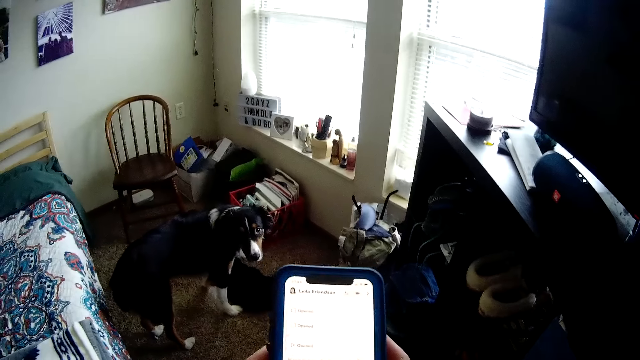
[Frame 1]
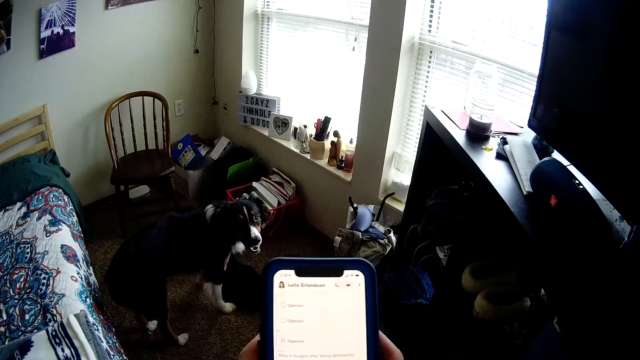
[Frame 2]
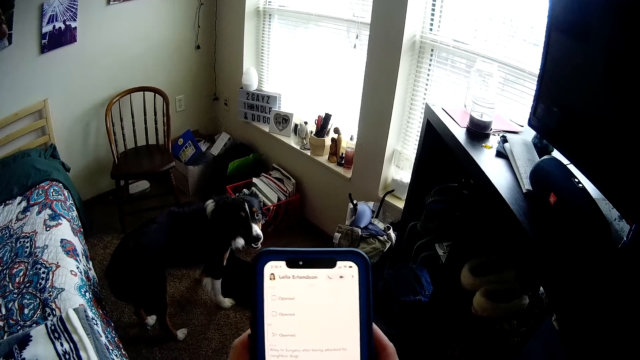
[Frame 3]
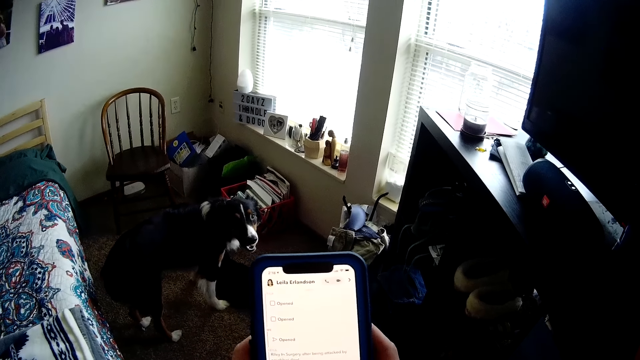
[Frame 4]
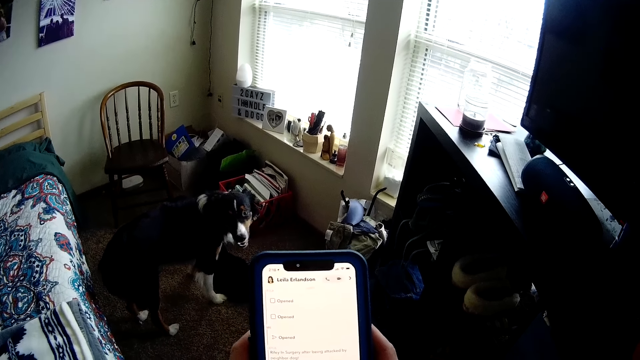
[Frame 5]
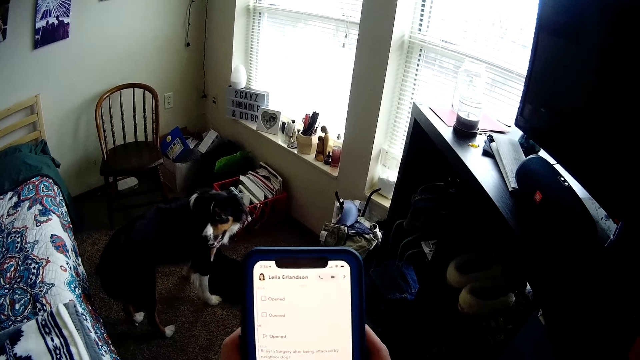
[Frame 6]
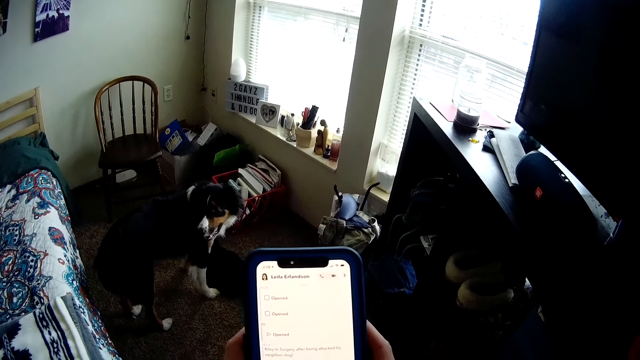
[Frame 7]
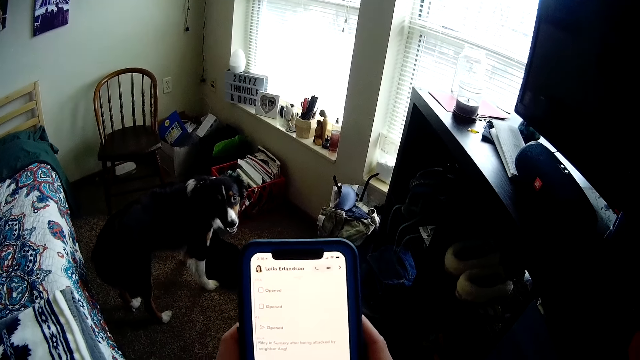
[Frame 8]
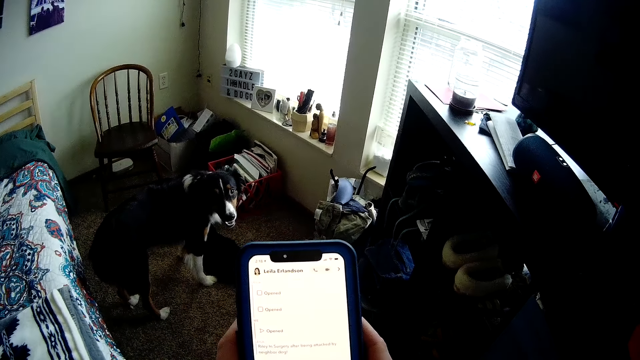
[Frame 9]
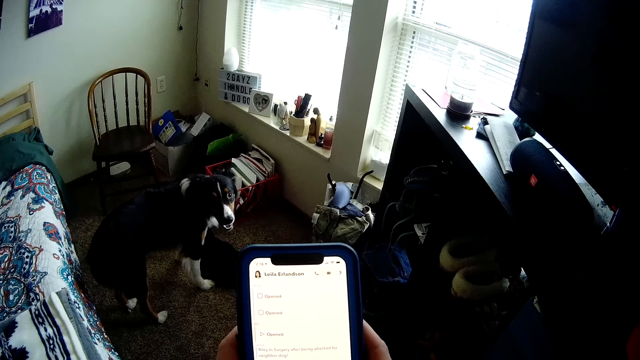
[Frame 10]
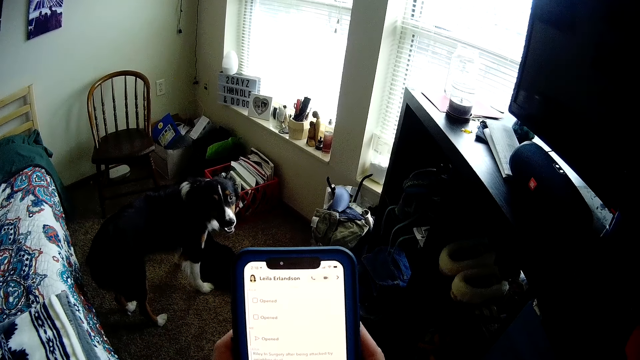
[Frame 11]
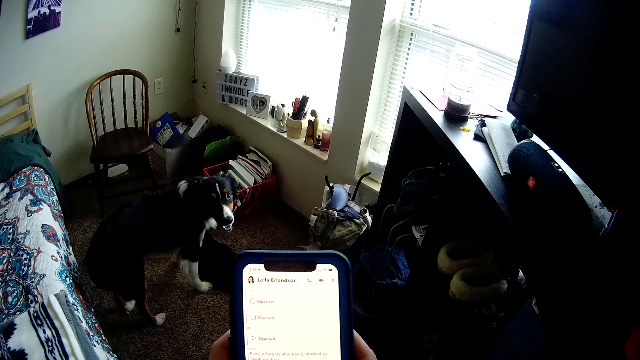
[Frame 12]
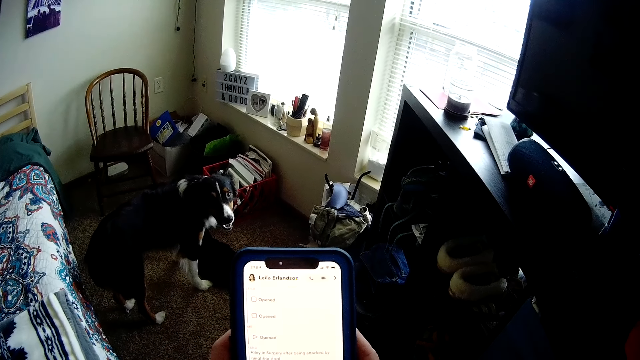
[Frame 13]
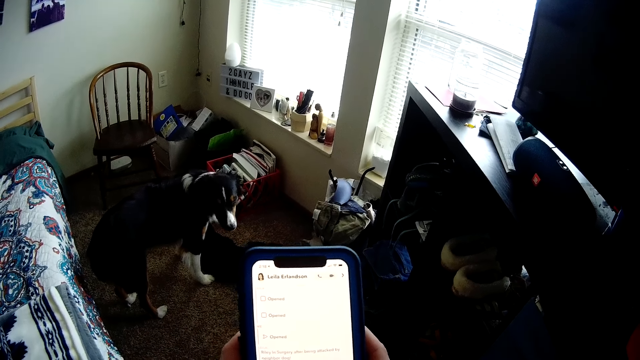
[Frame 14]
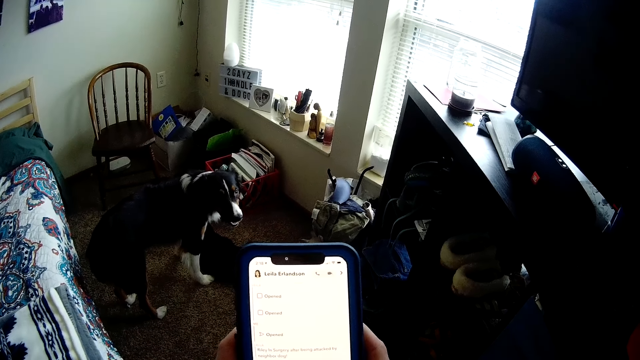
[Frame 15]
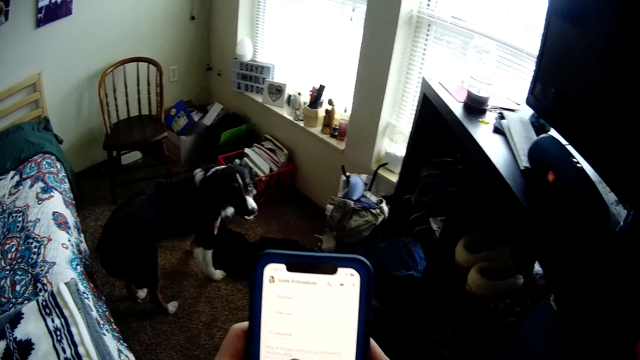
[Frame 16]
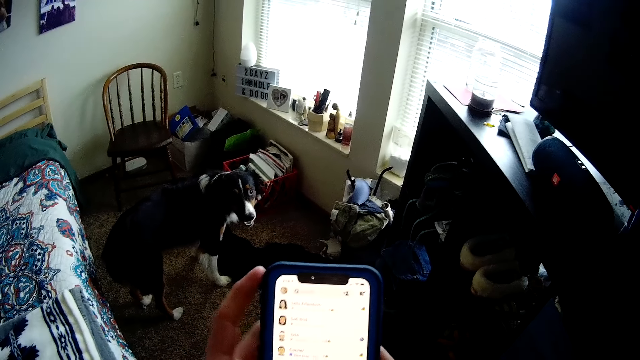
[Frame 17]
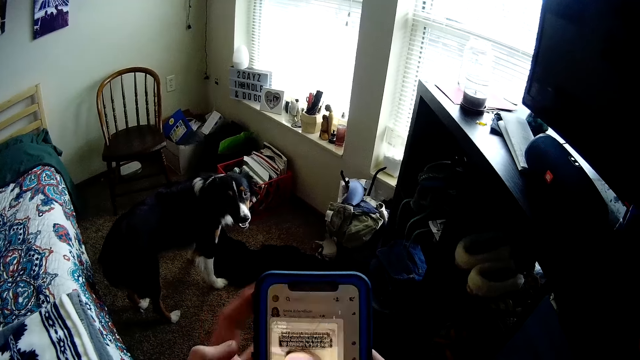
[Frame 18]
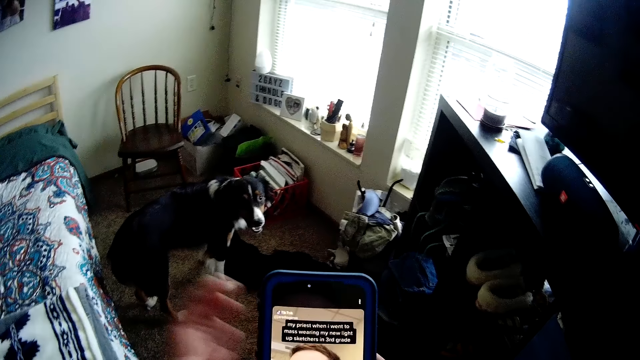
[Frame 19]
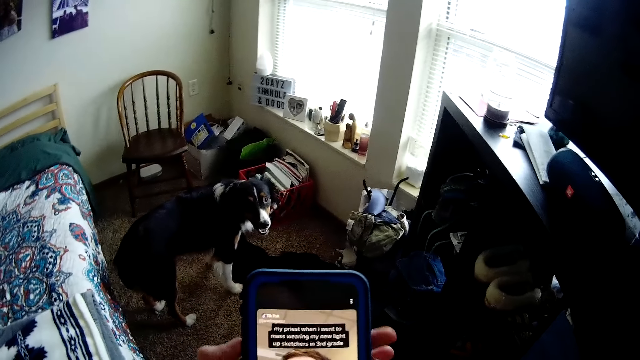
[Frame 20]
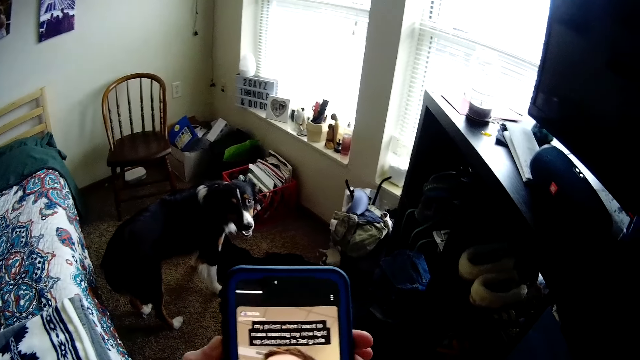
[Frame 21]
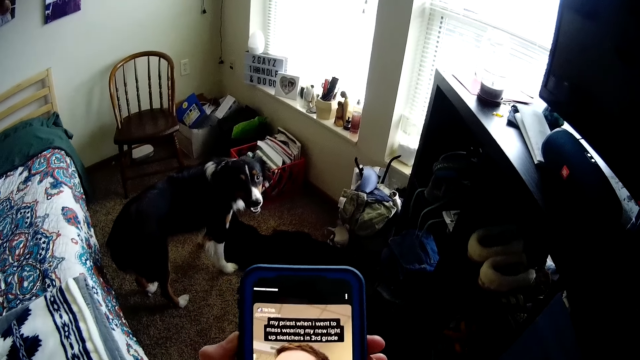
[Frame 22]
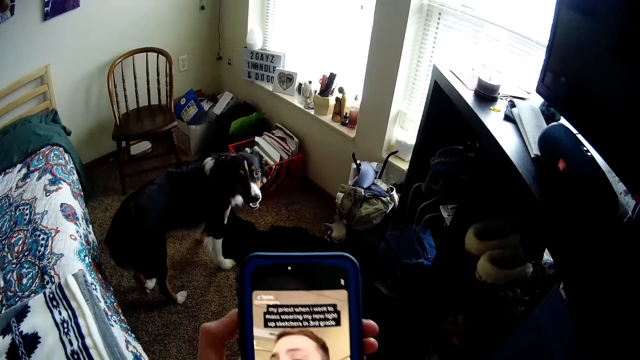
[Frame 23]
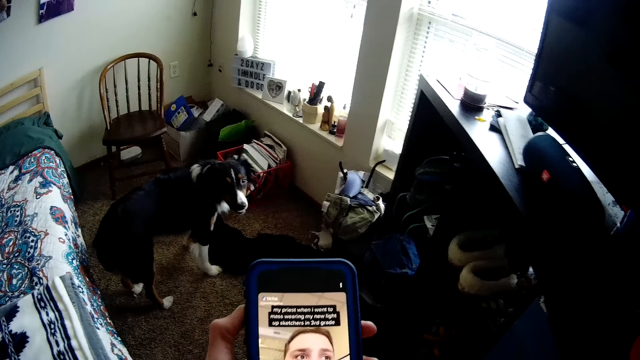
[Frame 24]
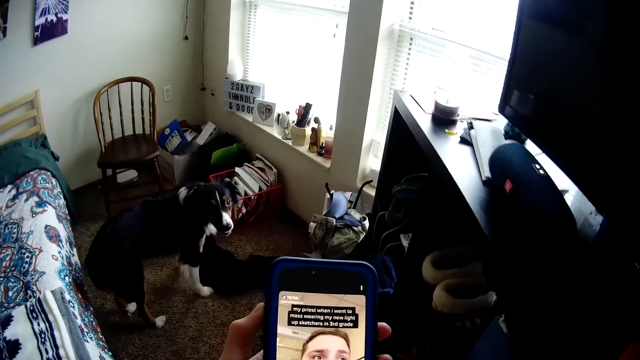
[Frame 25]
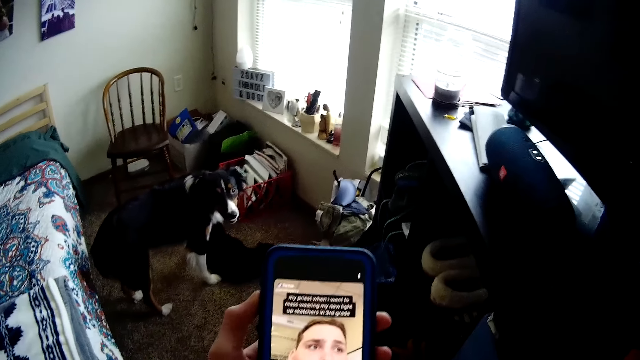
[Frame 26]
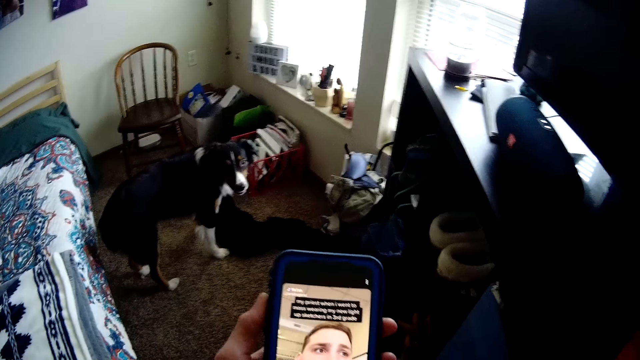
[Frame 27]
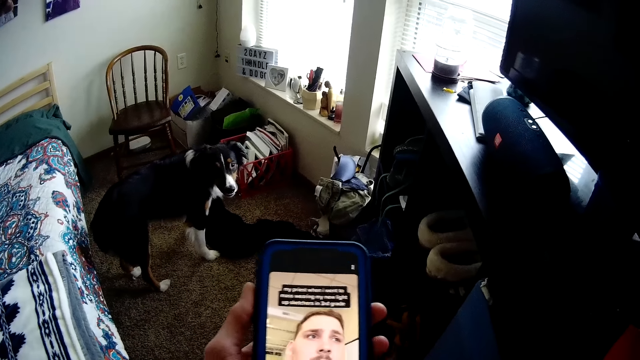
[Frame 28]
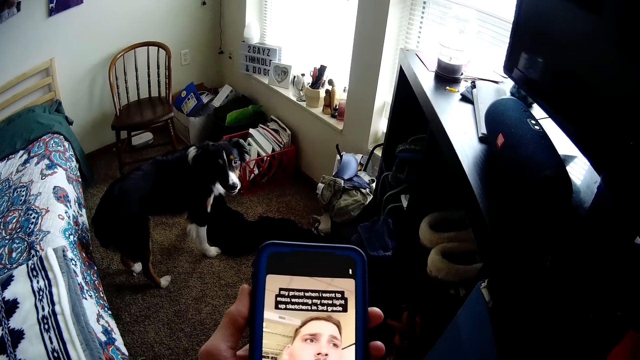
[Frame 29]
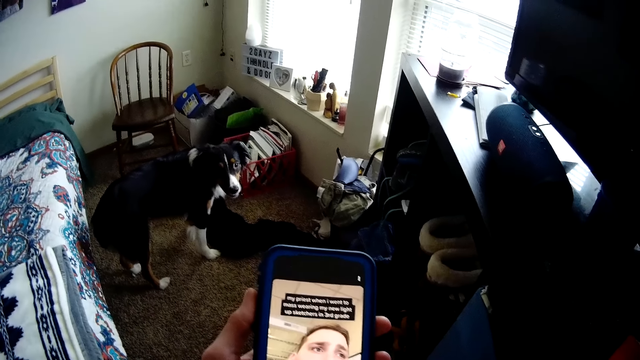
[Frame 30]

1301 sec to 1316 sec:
The camera wearer types on his phone. He moves the hand to the phone. He uses the phone.

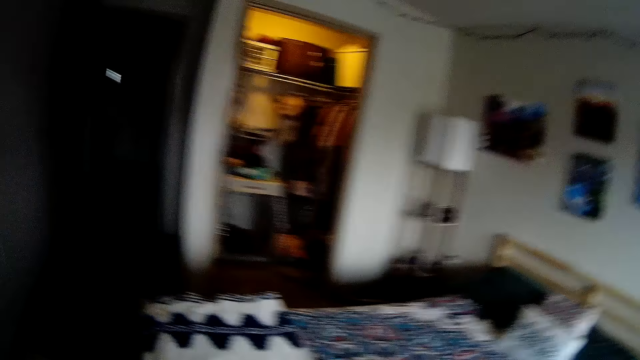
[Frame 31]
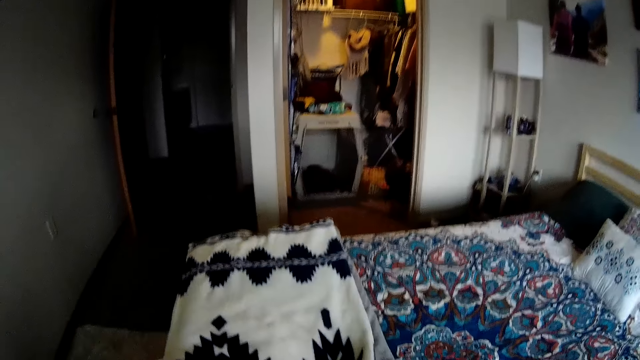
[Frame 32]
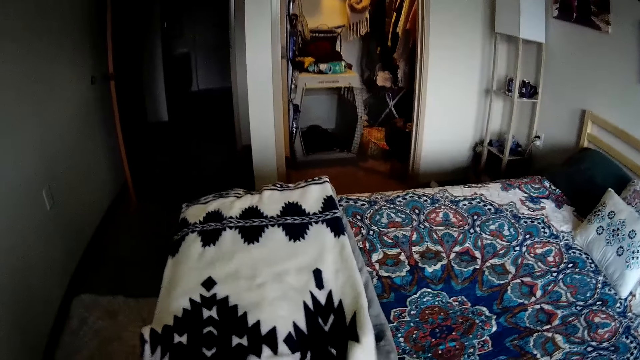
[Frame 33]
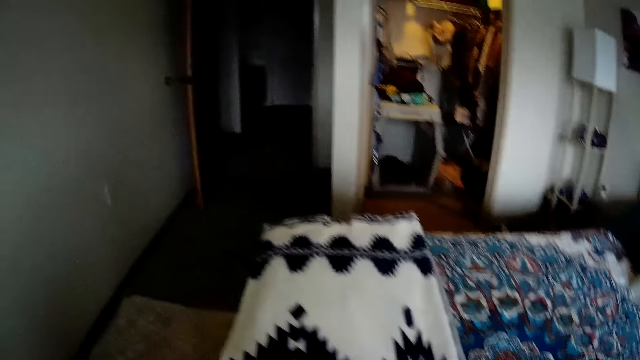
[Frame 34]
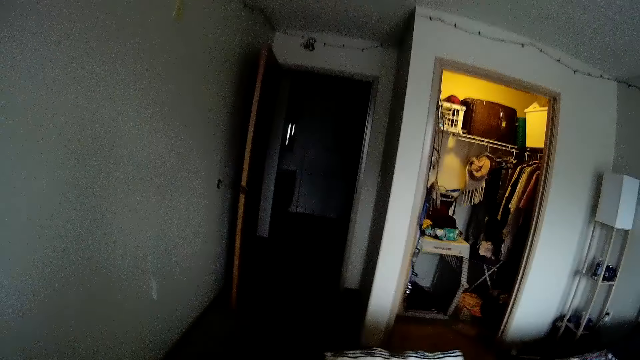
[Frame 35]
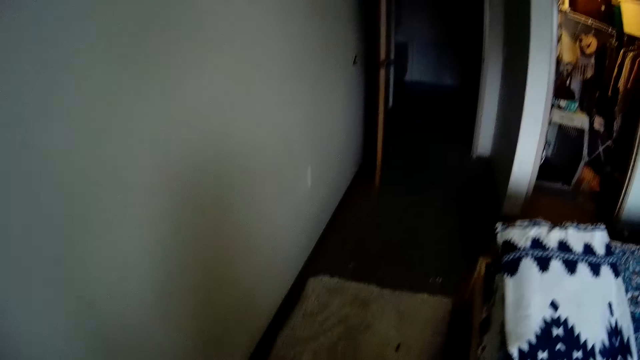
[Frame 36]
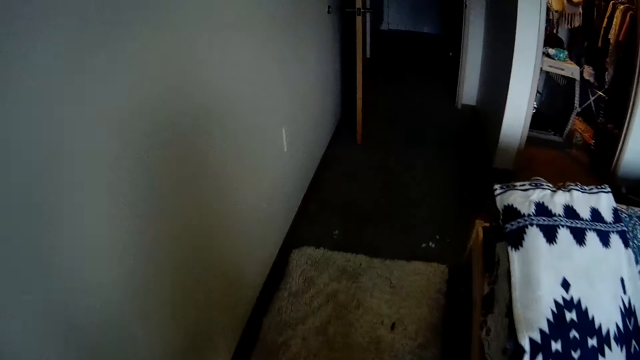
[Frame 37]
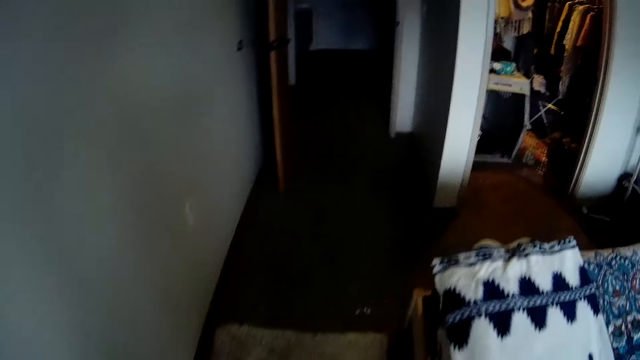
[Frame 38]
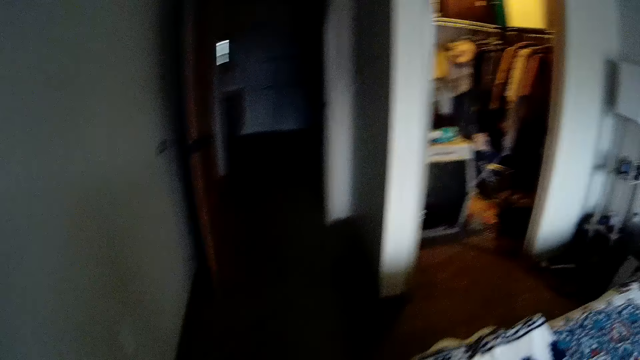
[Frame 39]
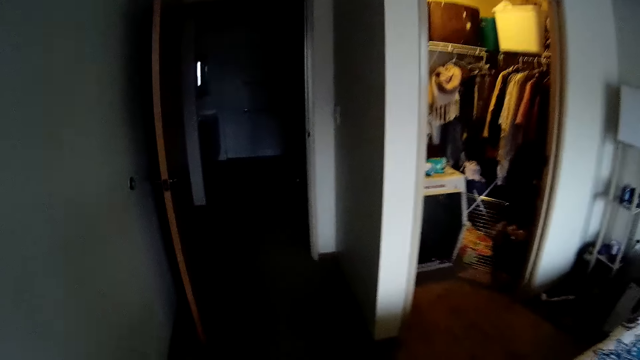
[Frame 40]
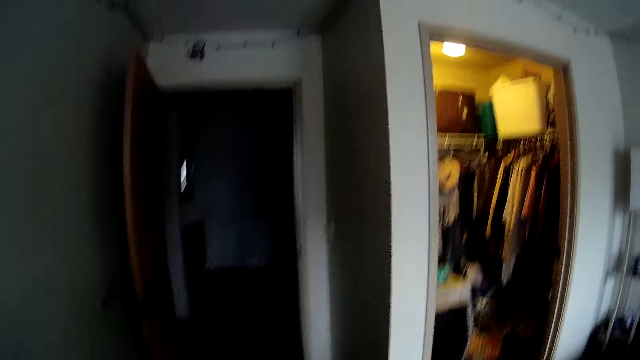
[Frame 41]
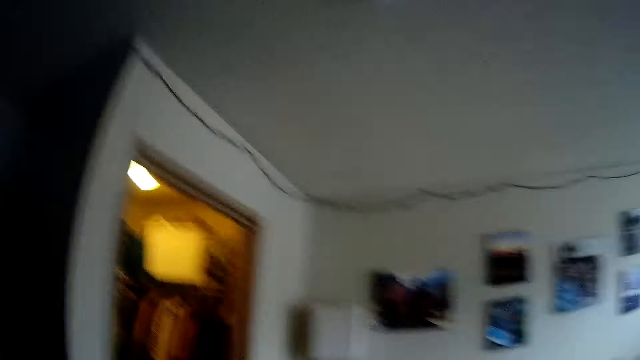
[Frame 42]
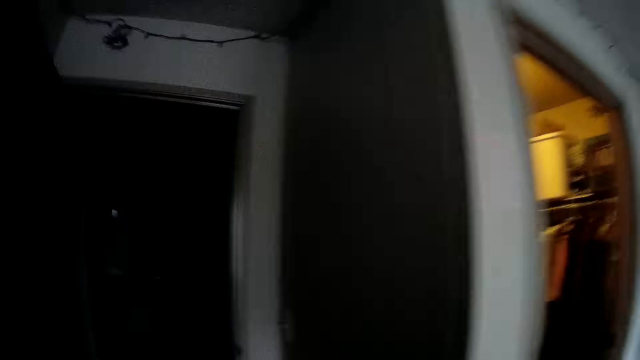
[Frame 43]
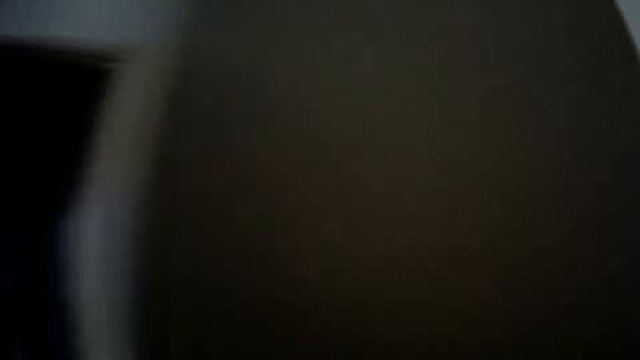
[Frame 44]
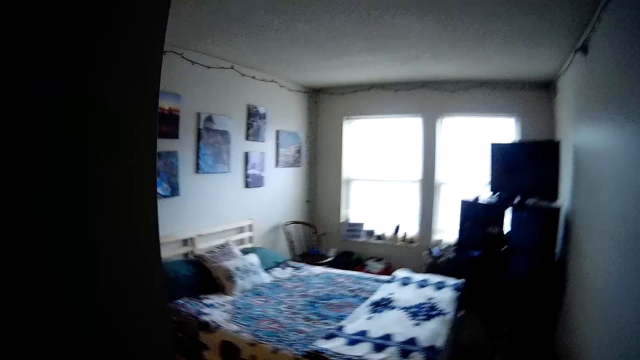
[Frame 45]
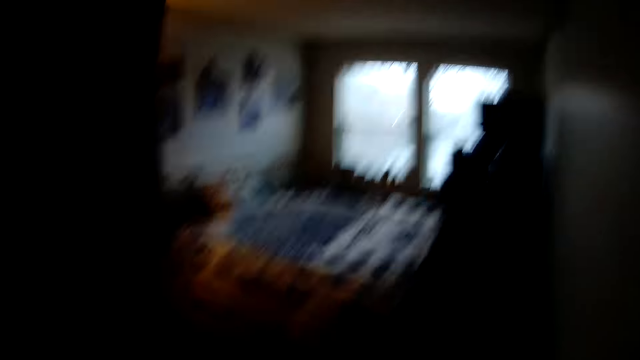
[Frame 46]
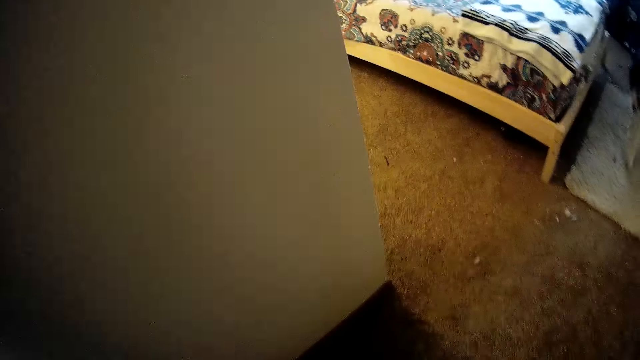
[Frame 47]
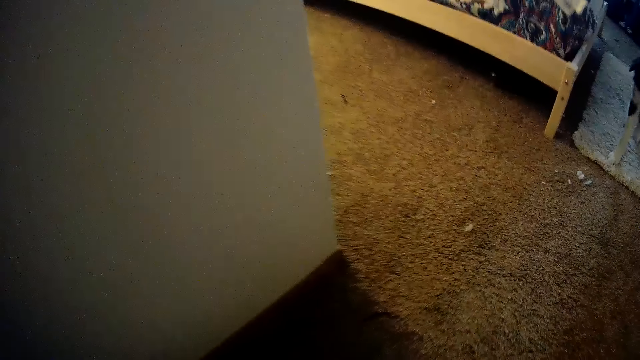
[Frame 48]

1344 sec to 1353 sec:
The camera wearer moves the fabric. They spread the blanket on the bed. They look around.
